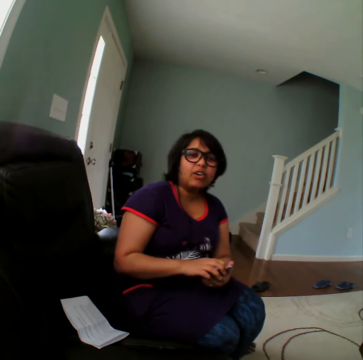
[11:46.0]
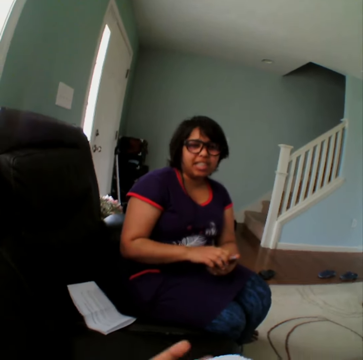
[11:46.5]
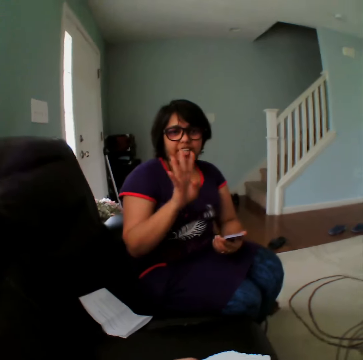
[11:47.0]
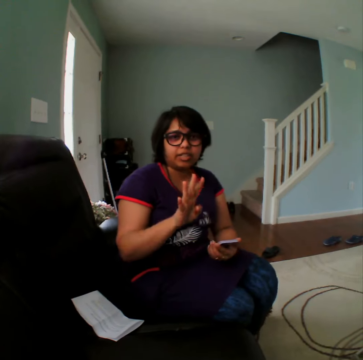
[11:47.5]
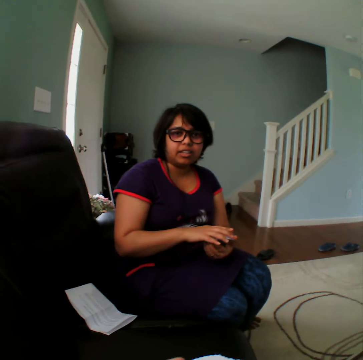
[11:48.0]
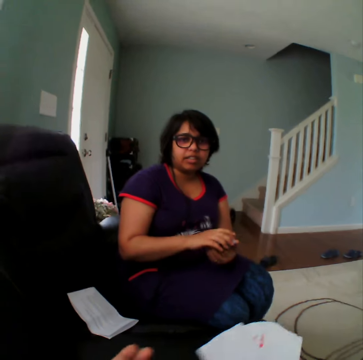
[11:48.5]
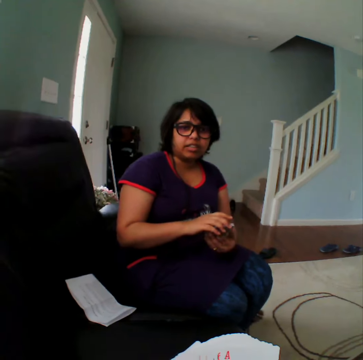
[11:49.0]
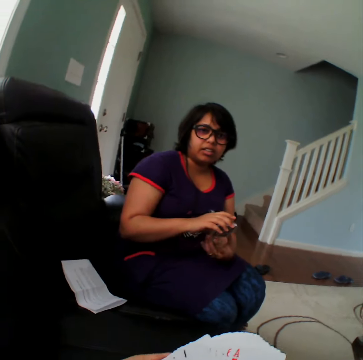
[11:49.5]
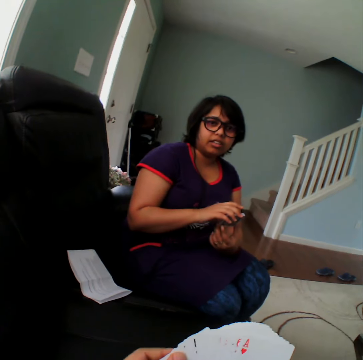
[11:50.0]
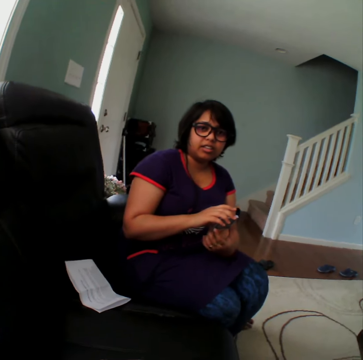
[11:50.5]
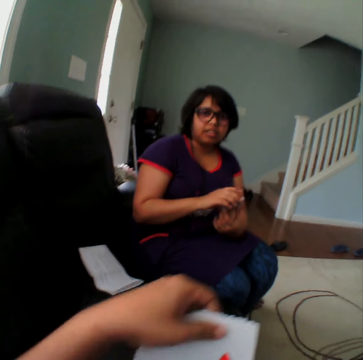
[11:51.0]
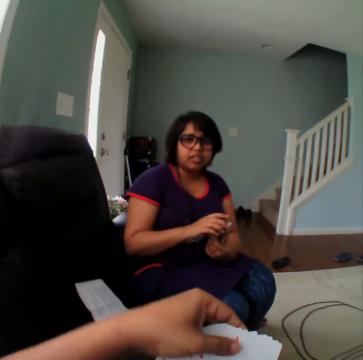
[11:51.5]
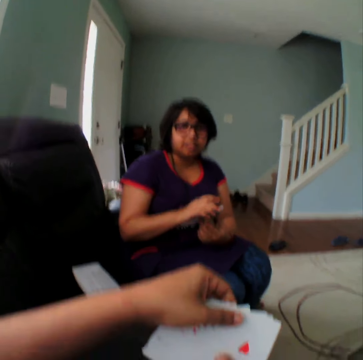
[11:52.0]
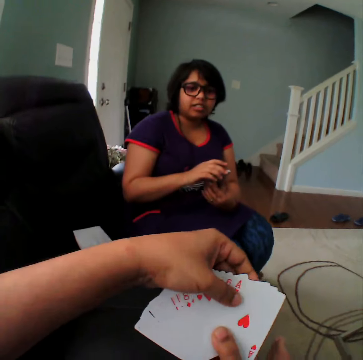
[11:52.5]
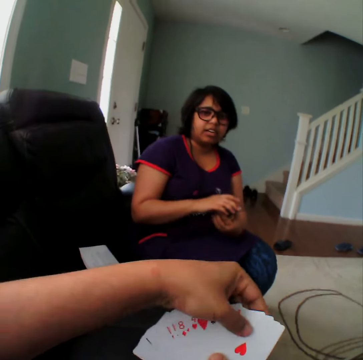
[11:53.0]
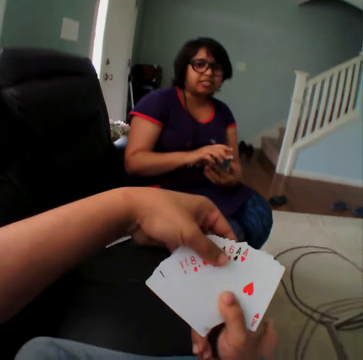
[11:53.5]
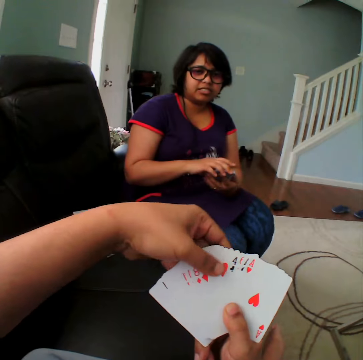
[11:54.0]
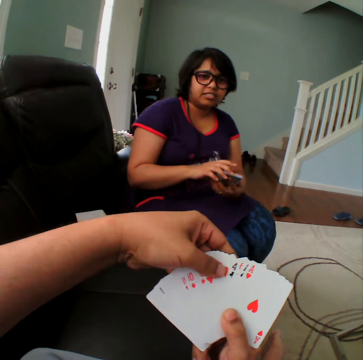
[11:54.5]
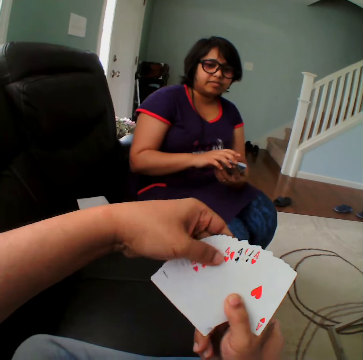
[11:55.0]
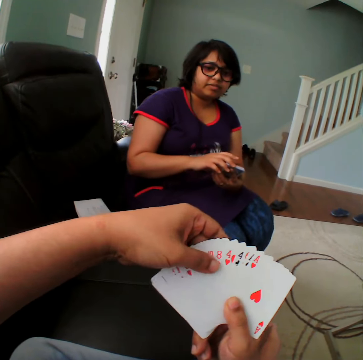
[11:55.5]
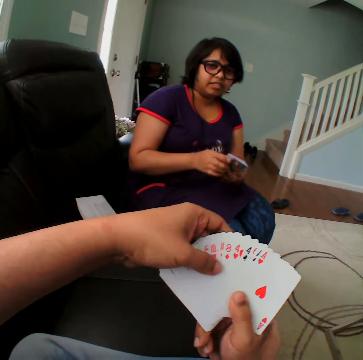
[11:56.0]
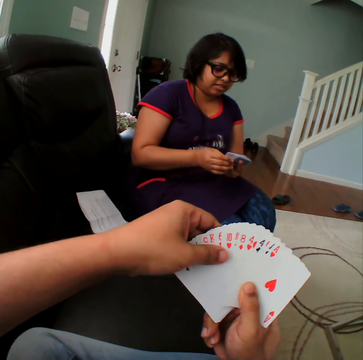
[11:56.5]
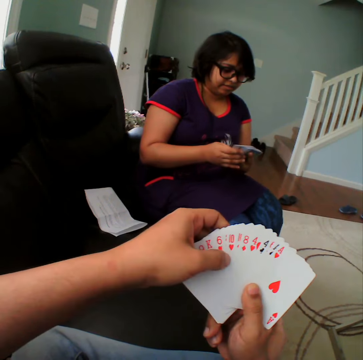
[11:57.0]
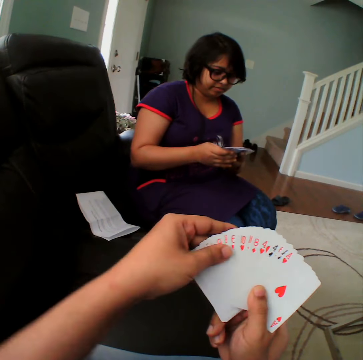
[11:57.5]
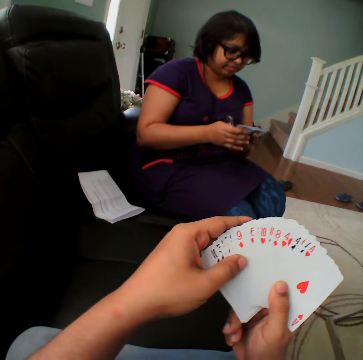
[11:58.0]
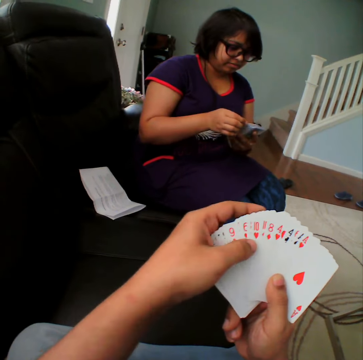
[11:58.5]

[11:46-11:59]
The camera wearer reshuffles the cards.

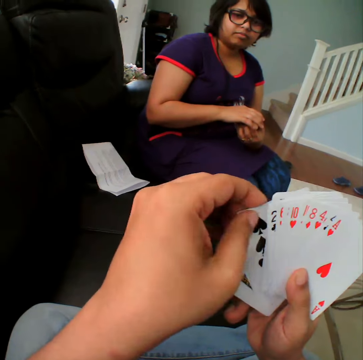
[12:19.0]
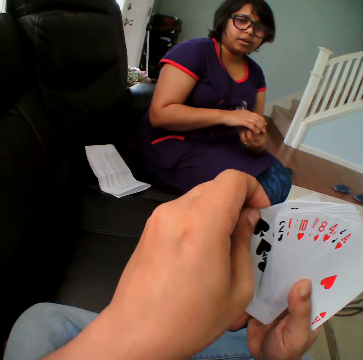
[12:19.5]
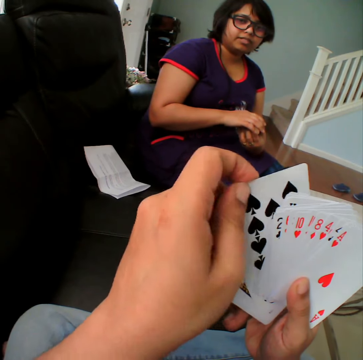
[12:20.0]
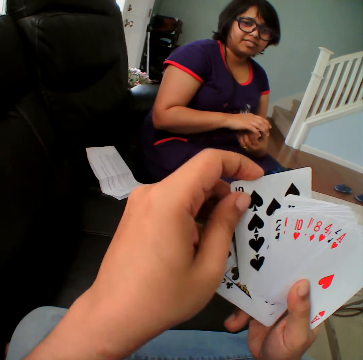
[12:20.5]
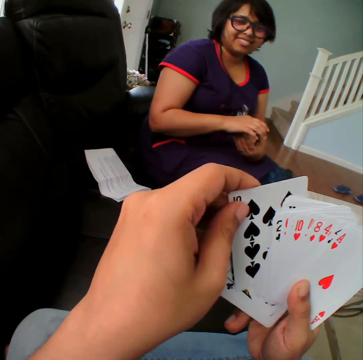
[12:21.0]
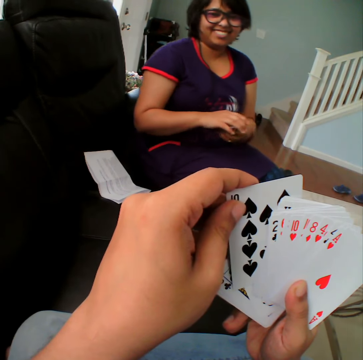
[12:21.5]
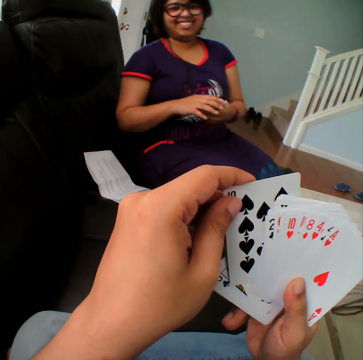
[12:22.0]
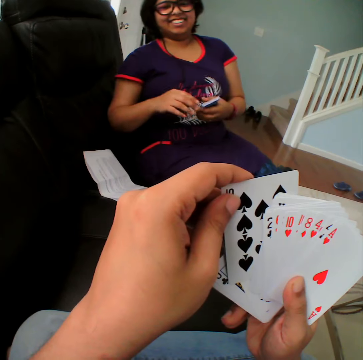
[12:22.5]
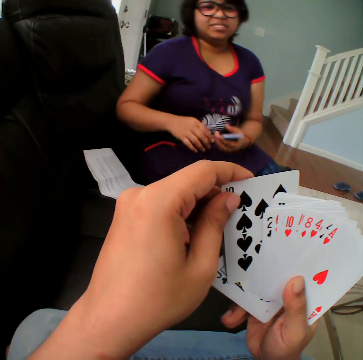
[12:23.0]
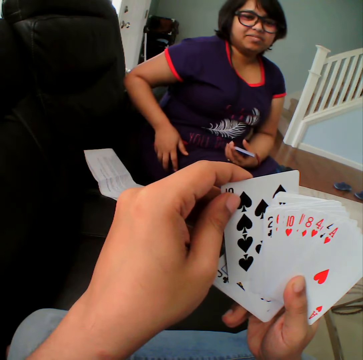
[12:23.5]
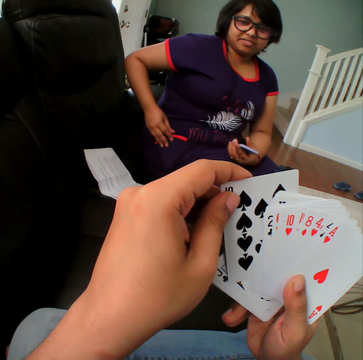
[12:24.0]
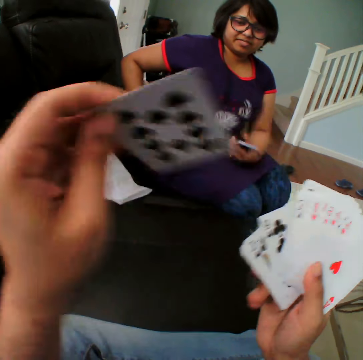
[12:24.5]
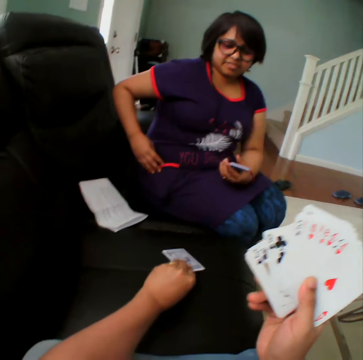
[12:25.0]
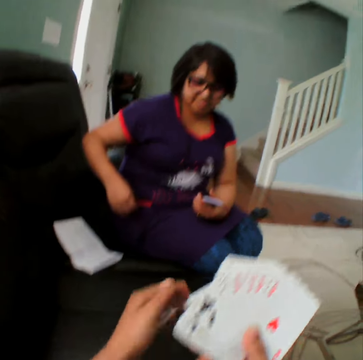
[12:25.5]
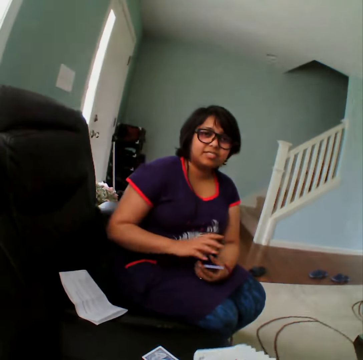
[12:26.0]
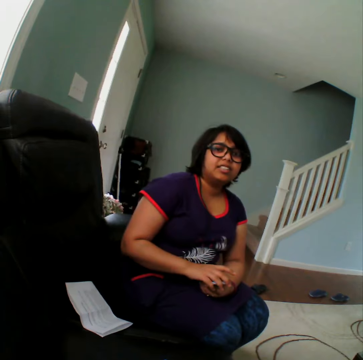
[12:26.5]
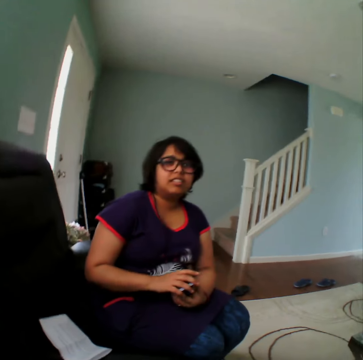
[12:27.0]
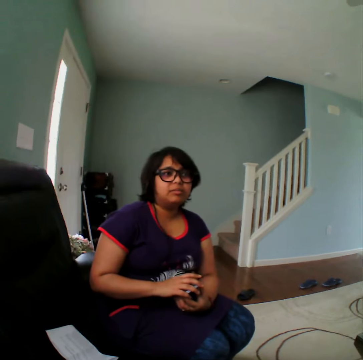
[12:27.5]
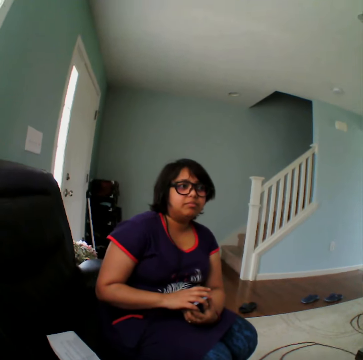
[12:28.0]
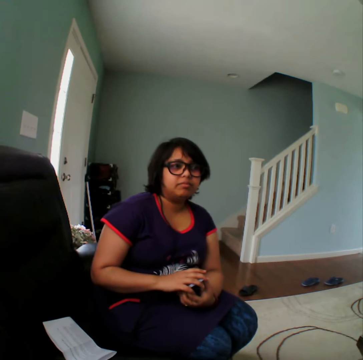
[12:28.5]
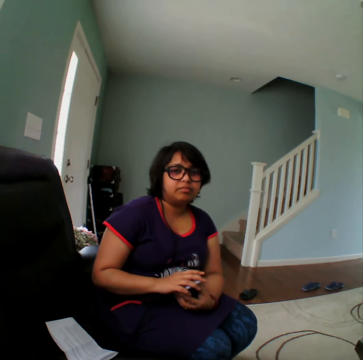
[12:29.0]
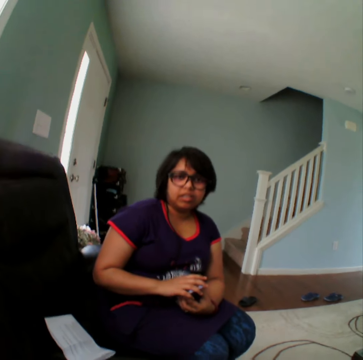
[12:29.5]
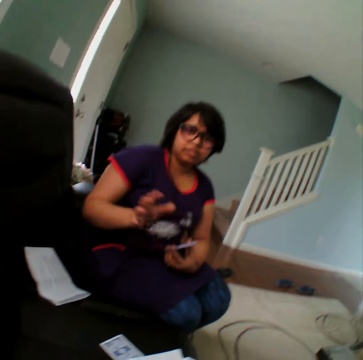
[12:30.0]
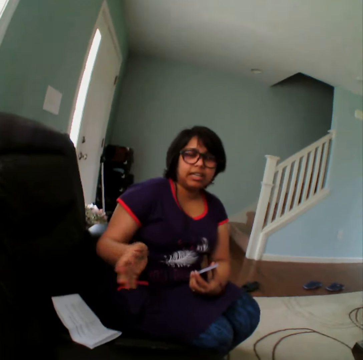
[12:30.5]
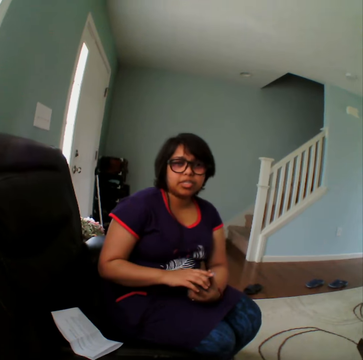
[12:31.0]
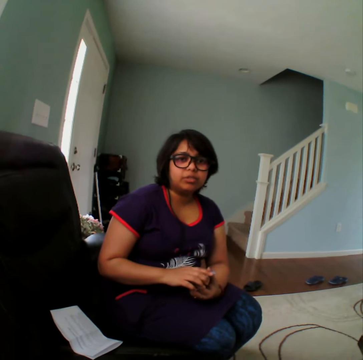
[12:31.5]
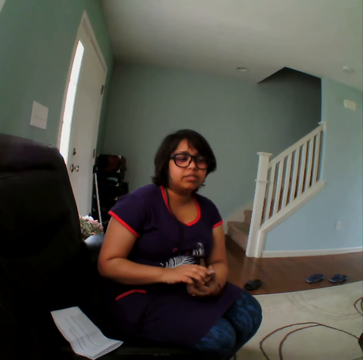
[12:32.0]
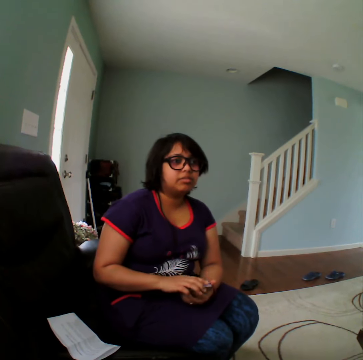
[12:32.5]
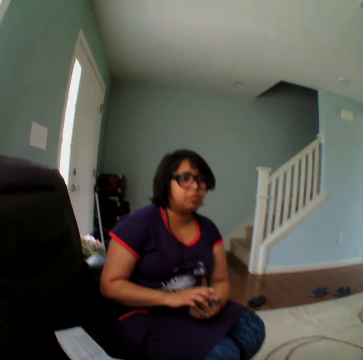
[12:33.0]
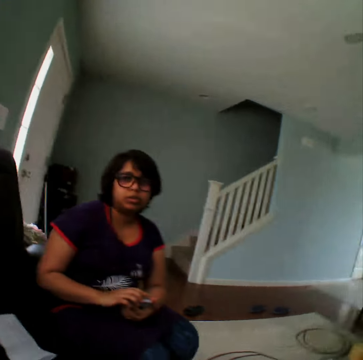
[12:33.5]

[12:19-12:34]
The camera wearer picks the card. They place the card in the couch. They converse with a woman. They converse with the woman.

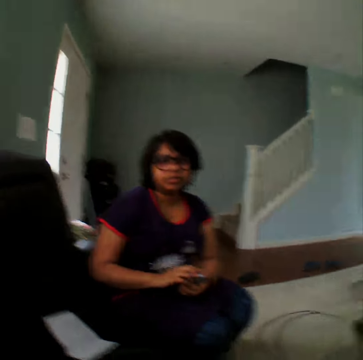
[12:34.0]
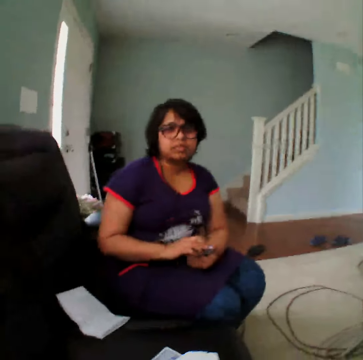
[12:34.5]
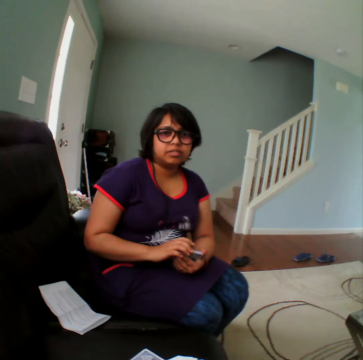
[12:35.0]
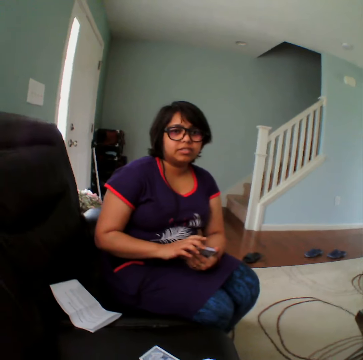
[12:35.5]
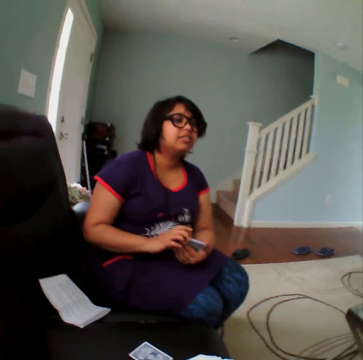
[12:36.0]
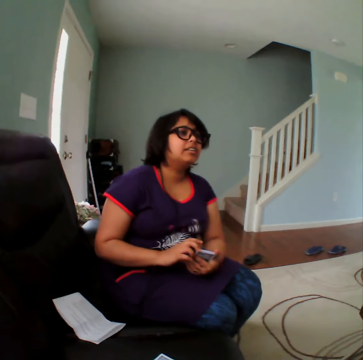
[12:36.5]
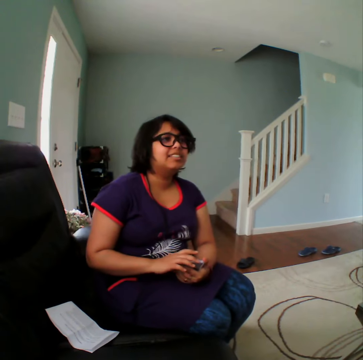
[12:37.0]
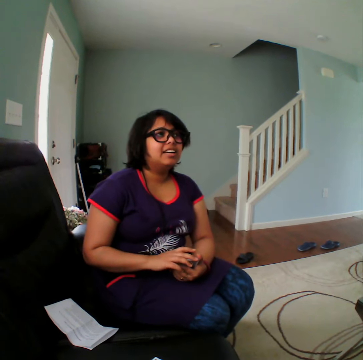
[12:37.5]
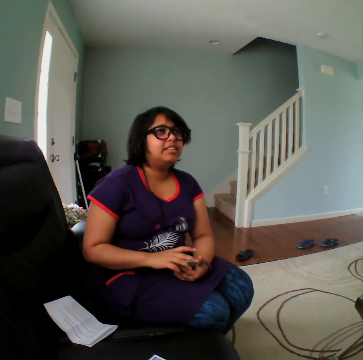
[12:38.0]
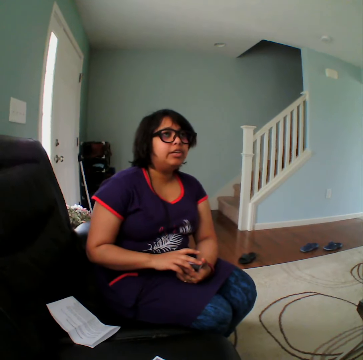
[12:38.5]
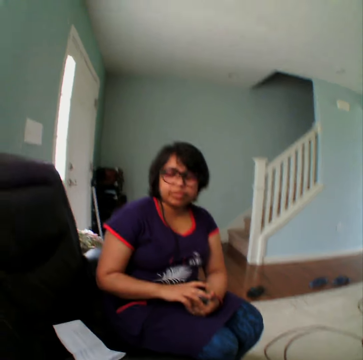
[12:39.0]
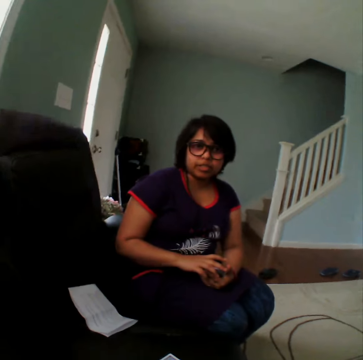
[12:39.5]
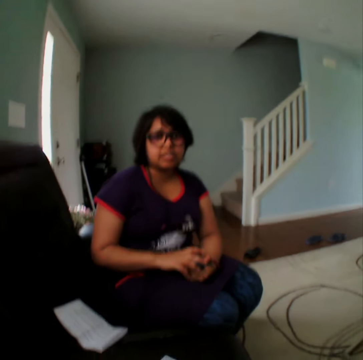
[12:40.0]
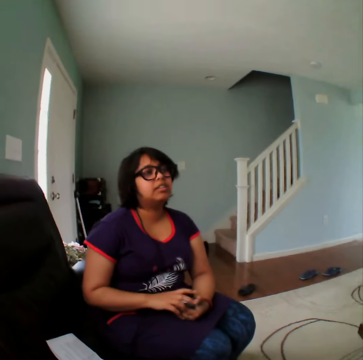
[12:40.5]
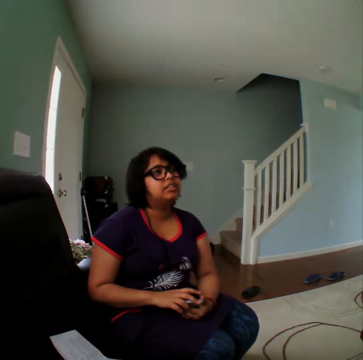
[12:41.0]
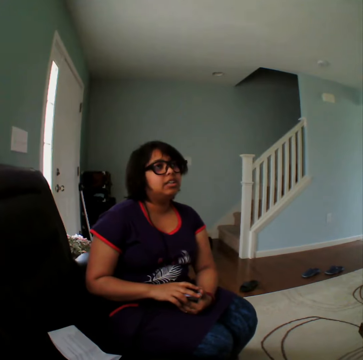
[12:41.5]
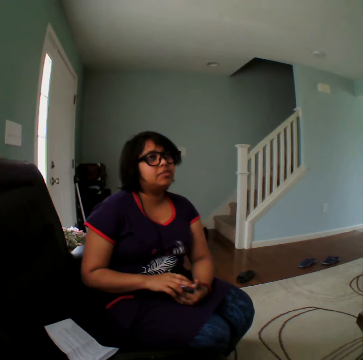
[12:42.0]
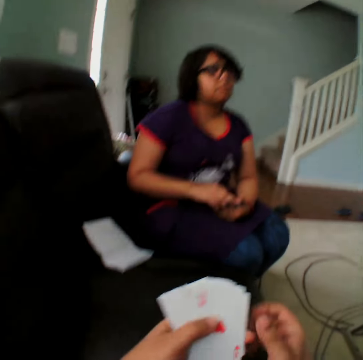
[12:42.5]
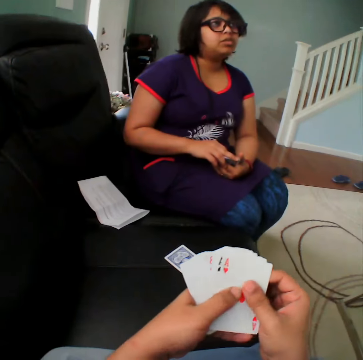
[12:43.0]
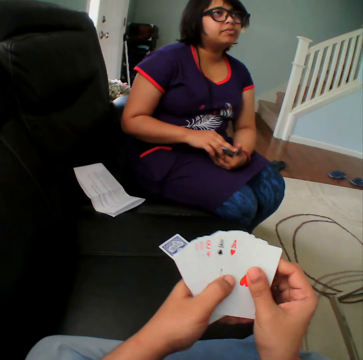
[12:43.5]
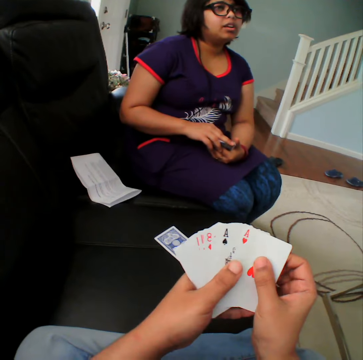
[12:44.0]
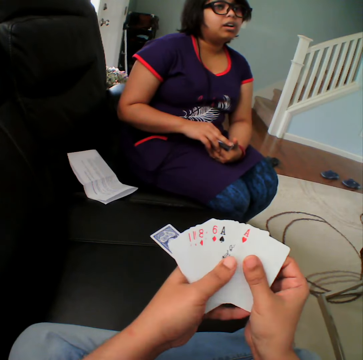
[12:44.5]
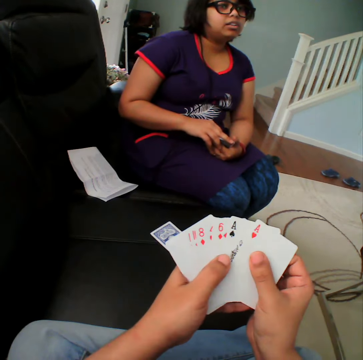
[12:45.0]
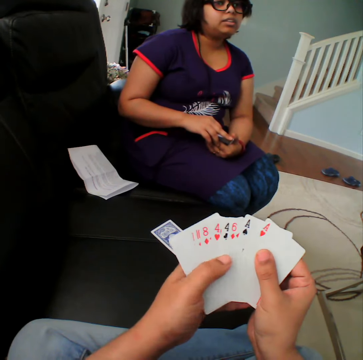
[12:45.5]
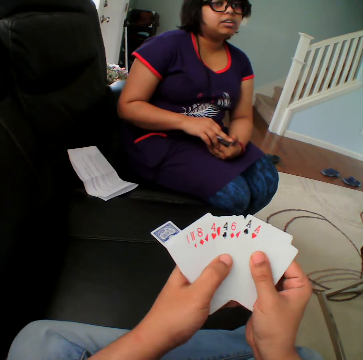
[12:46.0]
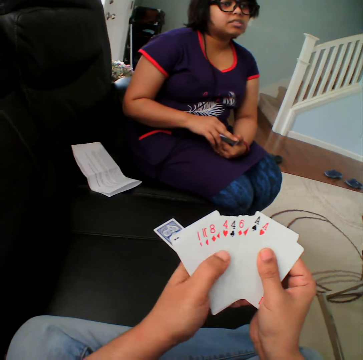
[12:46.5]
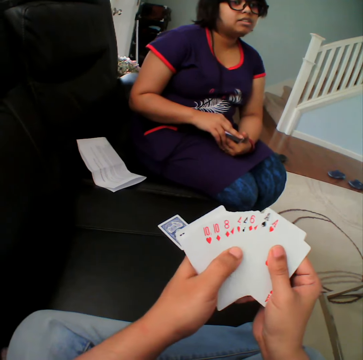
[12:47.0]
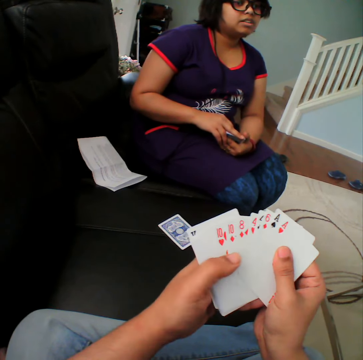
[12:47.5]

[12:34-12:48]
The camera wearer reshuffles the cards. They move the cards in the hands.
